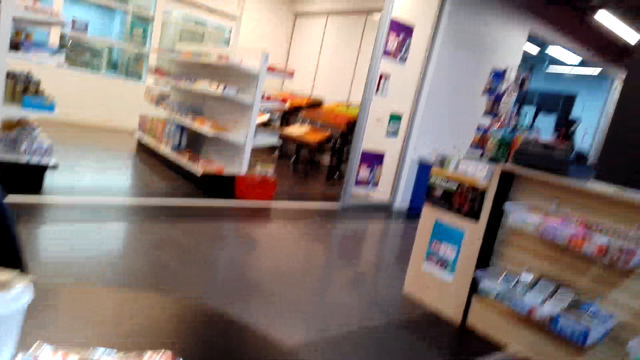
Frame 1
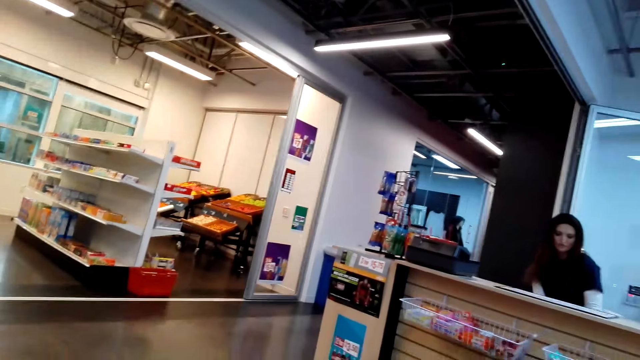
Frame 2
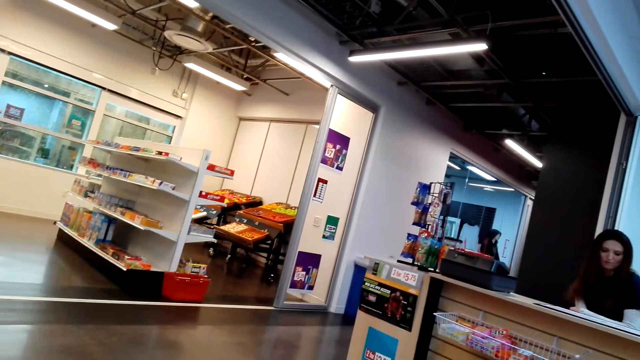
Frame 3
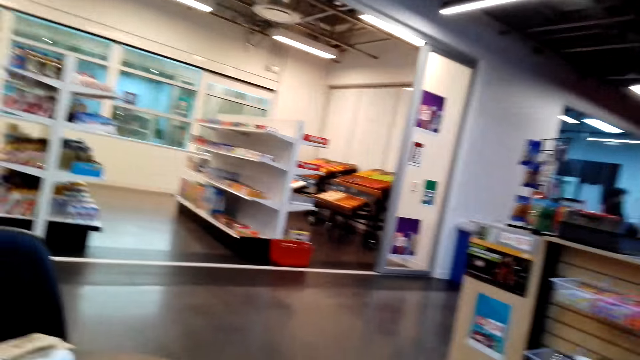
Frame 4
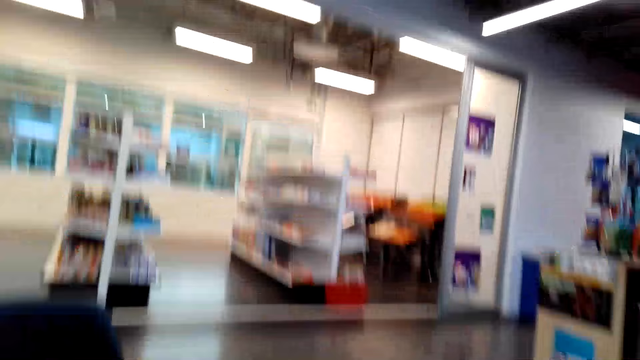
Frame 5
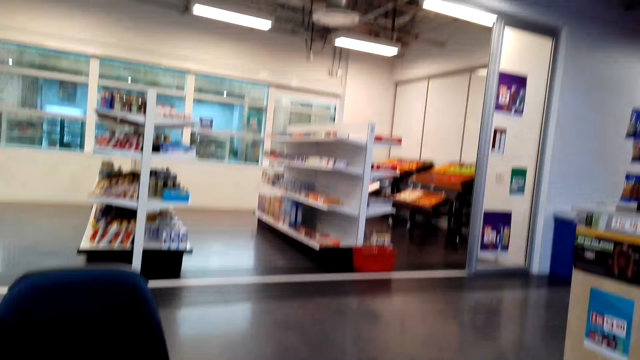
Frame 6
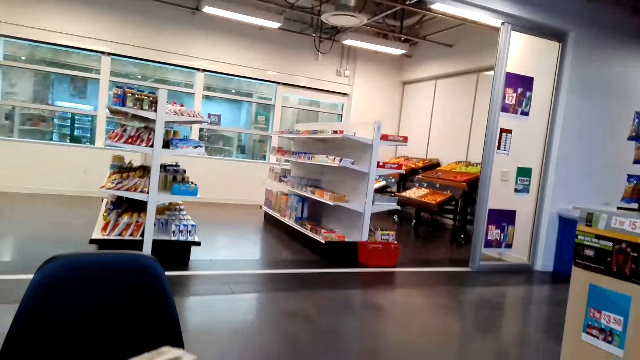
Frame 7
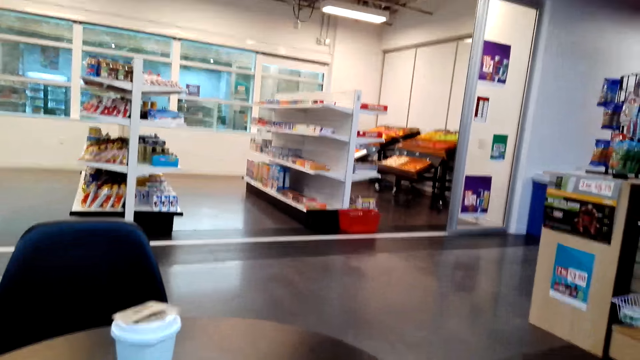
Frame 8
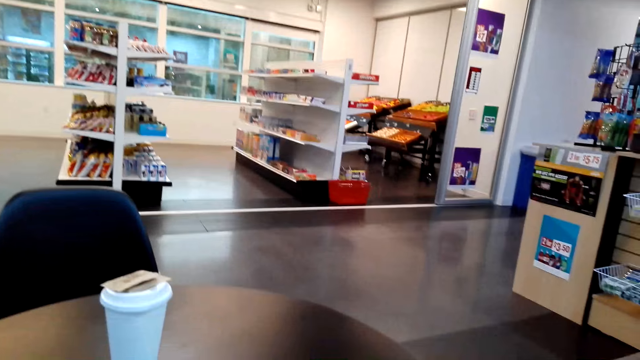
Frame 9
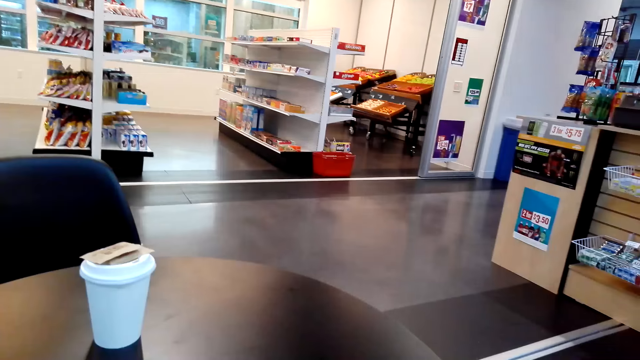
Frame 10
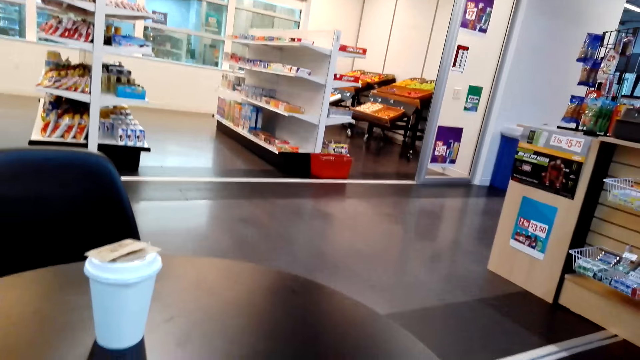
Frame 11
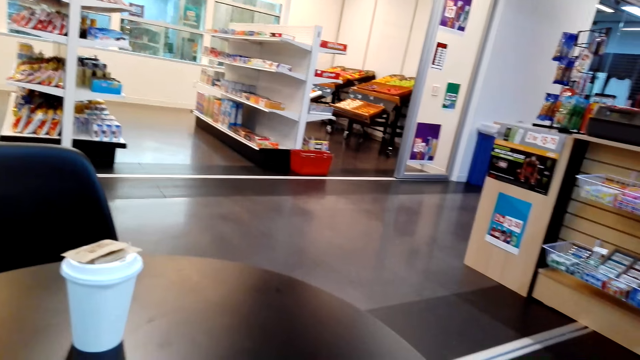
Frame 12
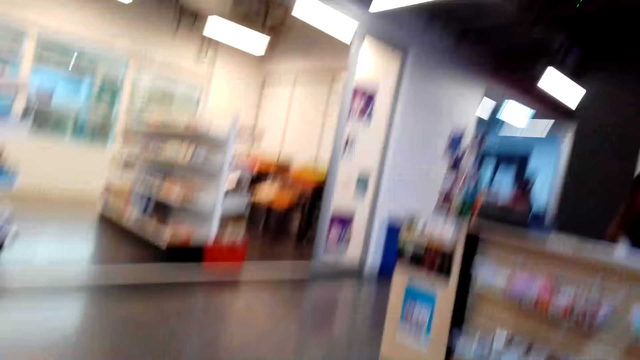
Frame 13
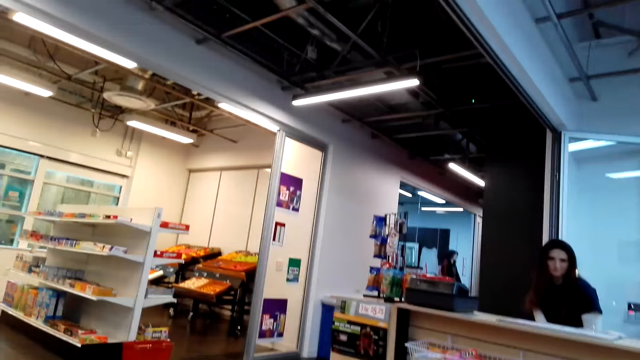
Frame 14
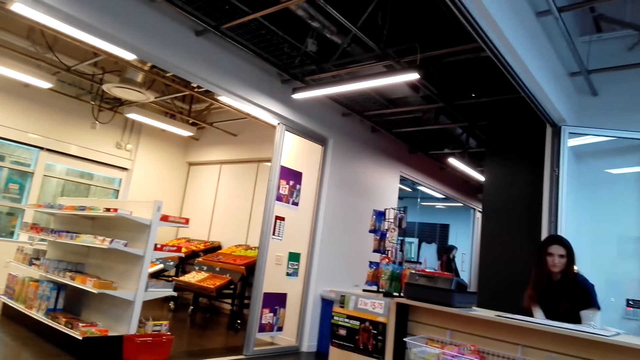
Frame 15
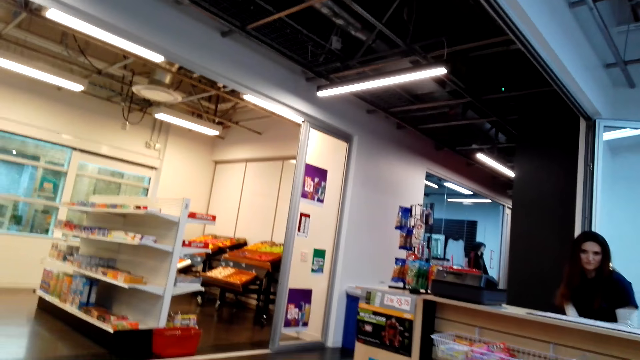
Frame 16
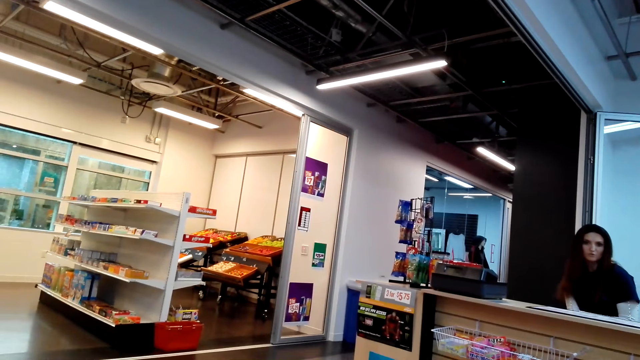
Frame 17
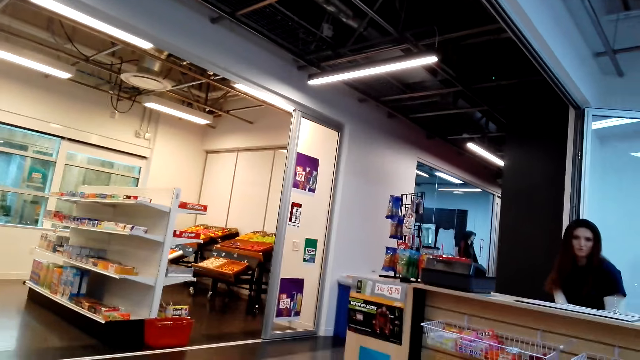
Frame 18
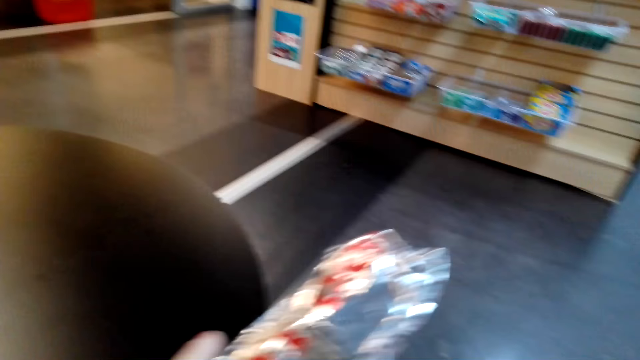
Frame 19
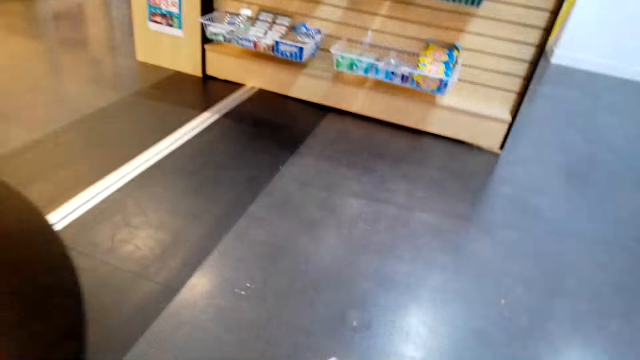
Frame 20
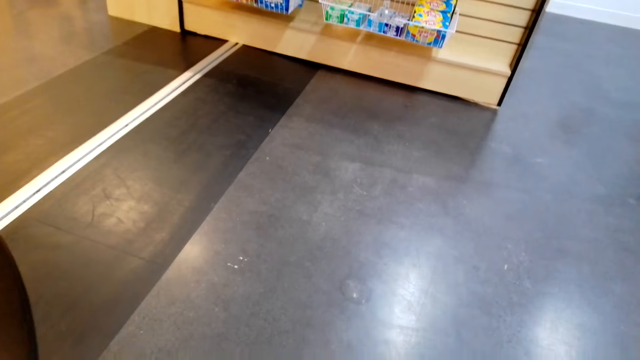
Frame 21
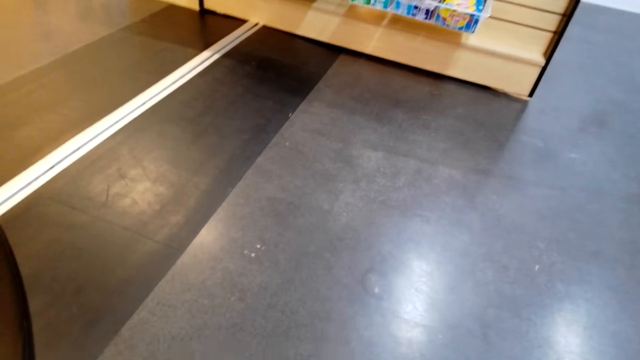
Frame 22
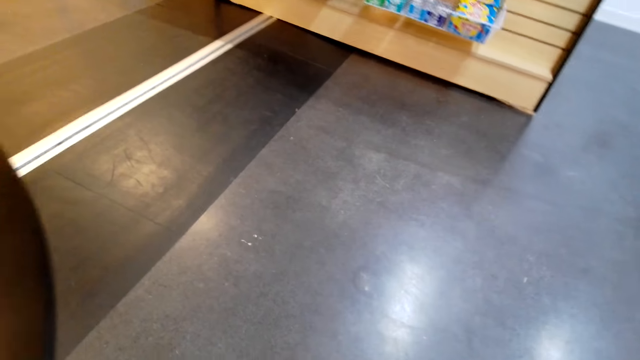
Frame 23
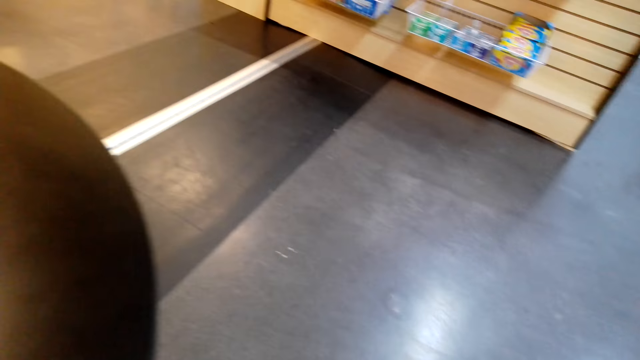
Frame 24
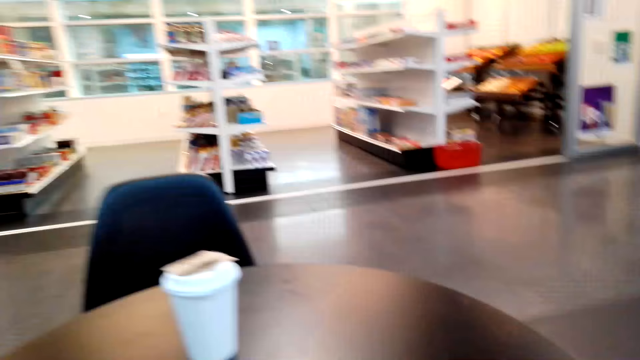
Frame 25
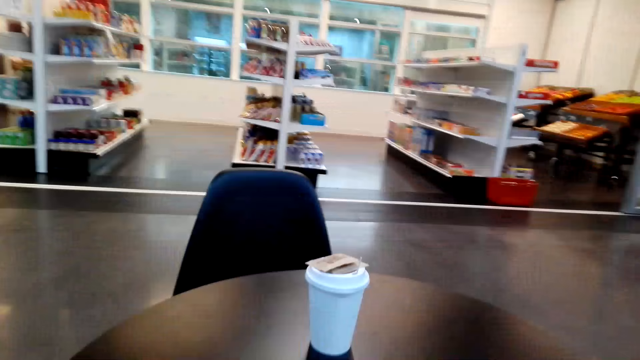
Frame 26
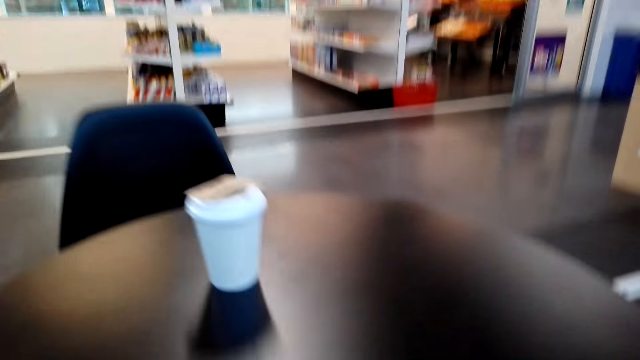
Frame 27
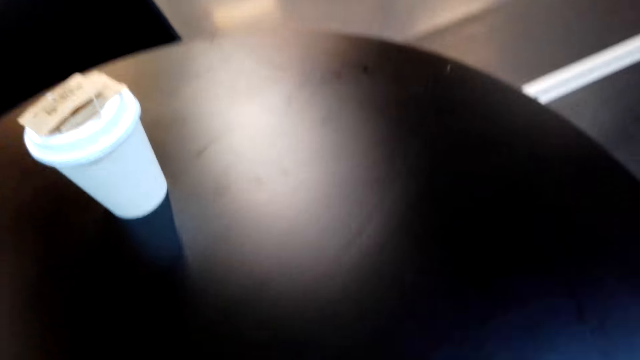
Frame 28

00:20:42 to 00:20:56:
A woman talks to the camera wearer.

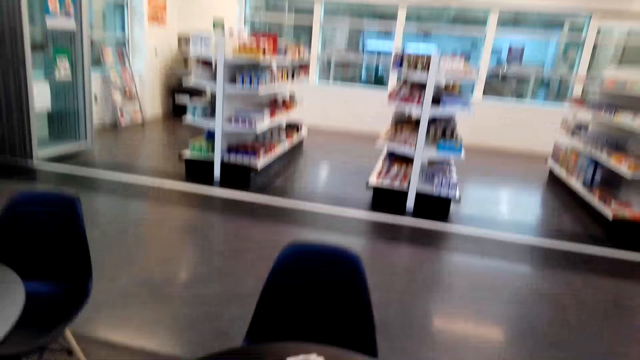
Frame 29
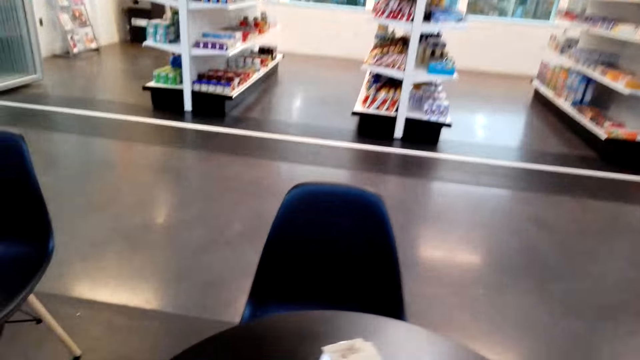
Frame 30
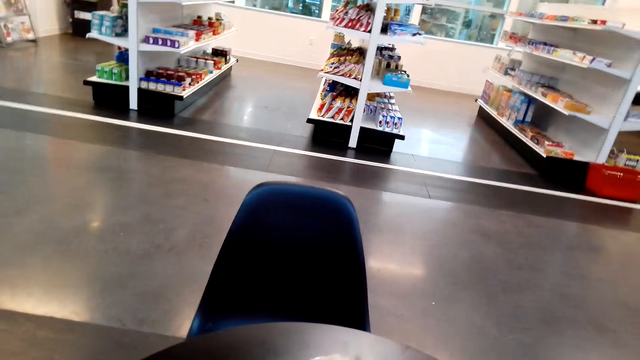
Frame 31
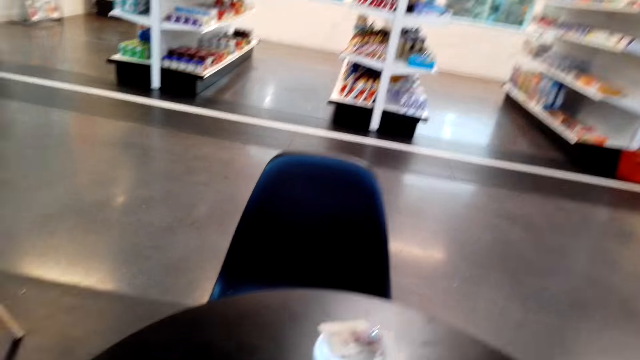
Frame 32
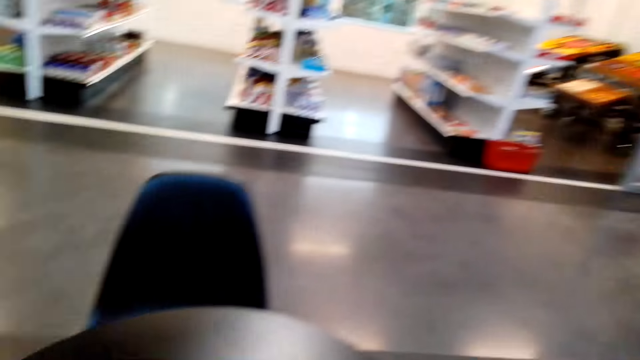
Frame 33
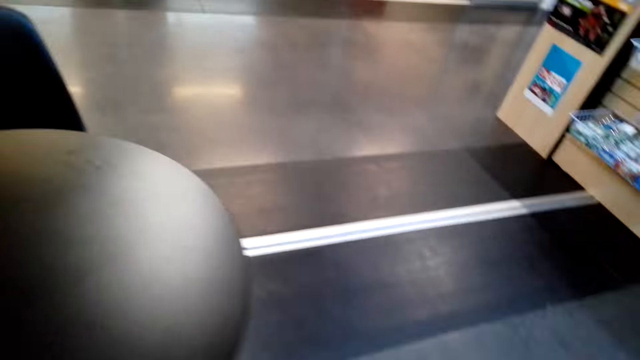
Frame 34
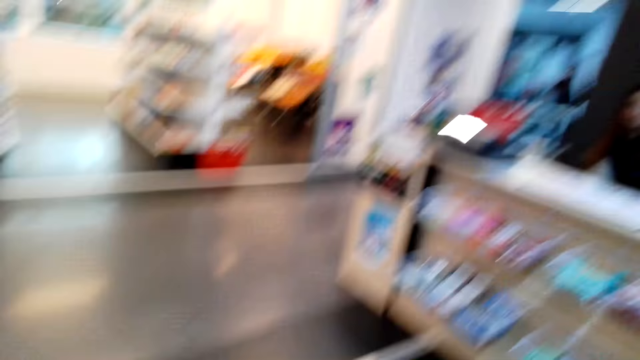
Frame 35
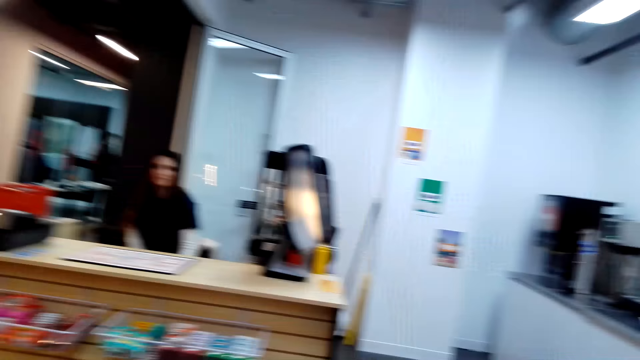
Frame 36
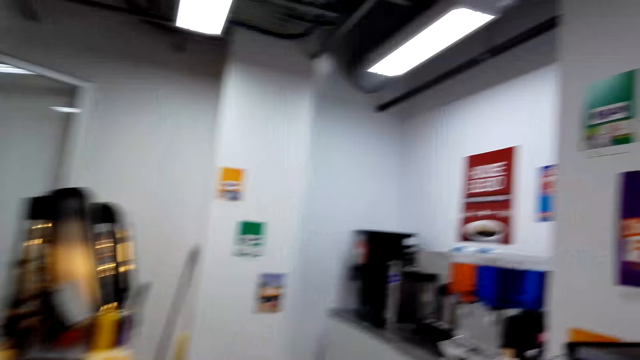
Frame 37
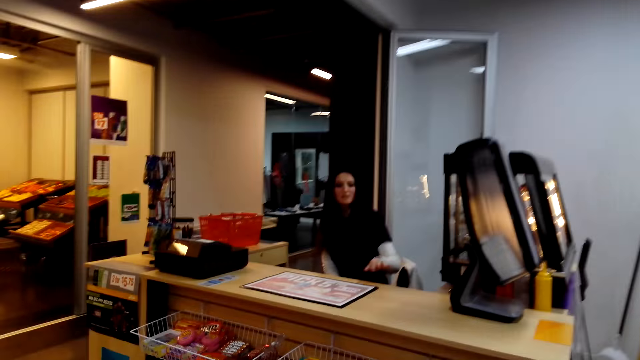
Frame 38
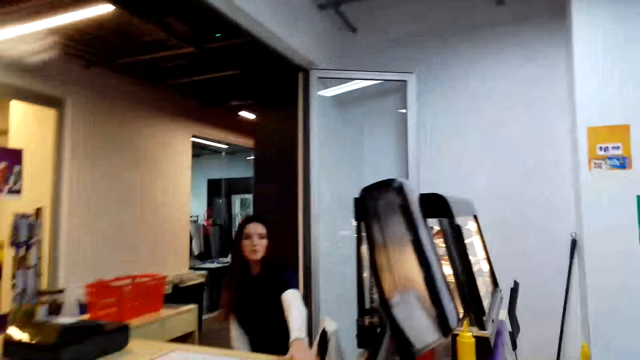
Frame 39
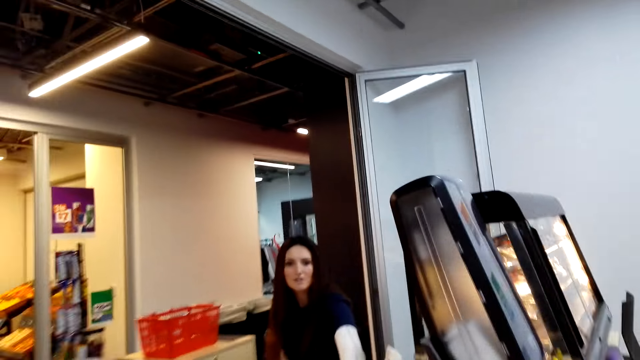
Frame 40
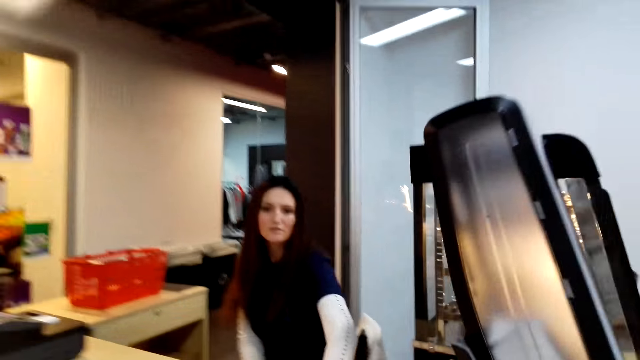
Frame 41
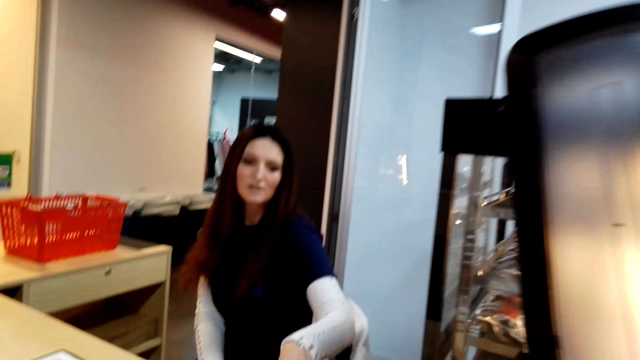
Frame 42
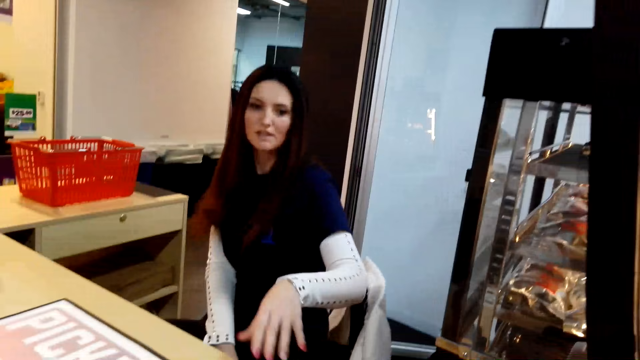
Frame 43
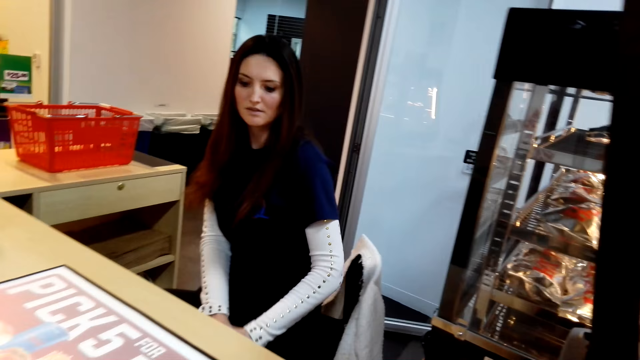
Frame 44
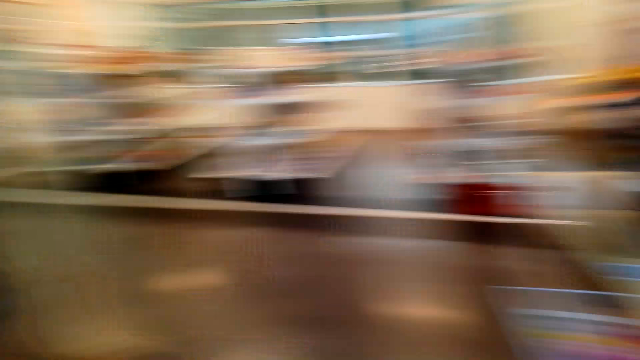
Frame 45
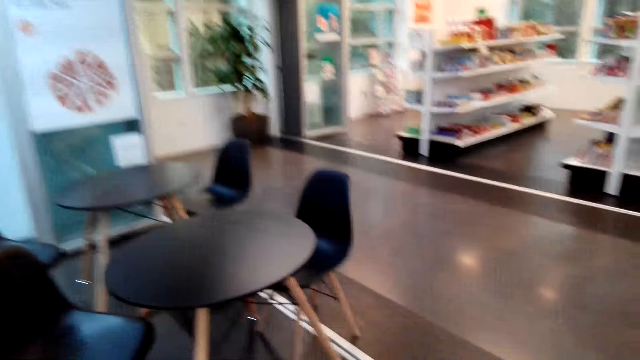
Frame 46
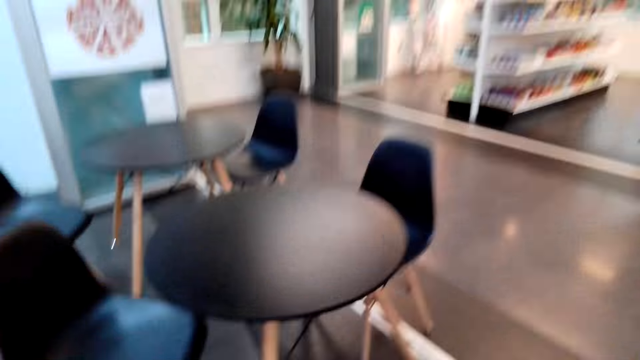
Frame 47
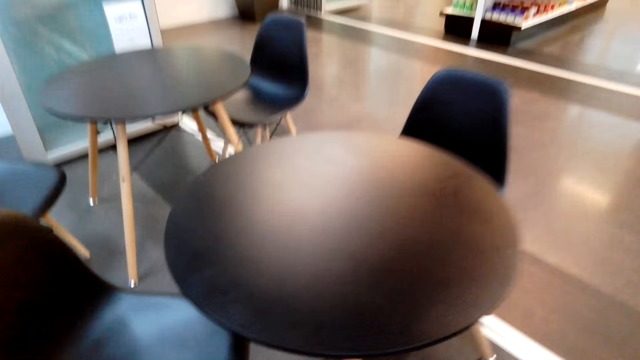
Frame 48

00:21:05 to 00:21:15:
The camera wearer picks up the cups with drinks. They place a cup on the counter.
